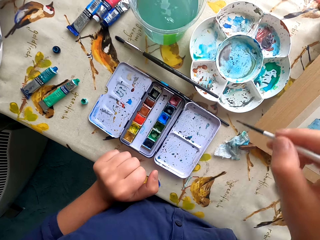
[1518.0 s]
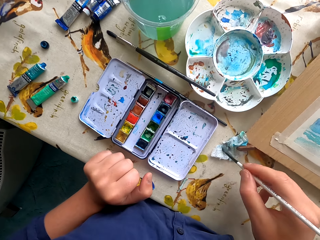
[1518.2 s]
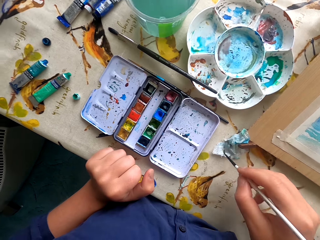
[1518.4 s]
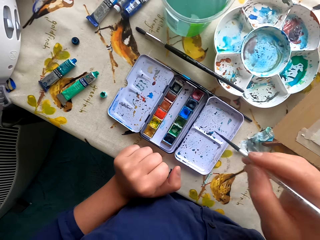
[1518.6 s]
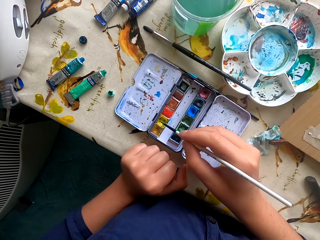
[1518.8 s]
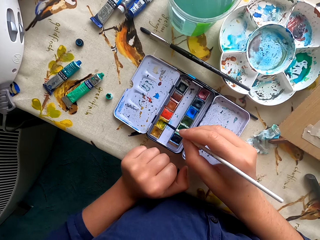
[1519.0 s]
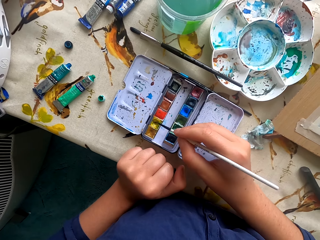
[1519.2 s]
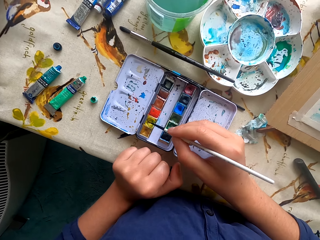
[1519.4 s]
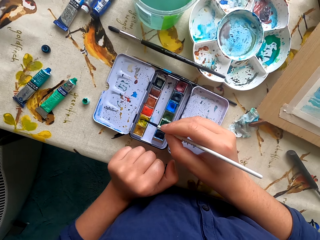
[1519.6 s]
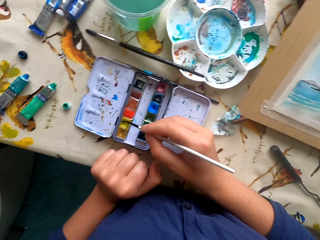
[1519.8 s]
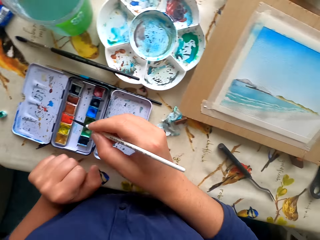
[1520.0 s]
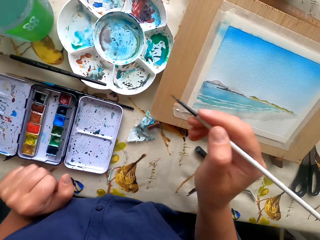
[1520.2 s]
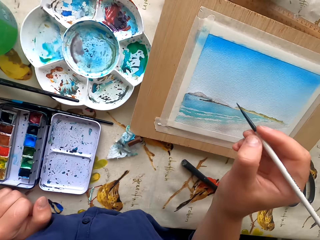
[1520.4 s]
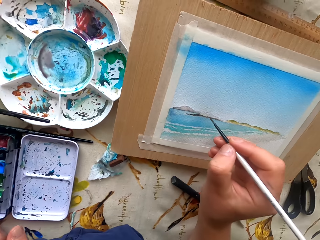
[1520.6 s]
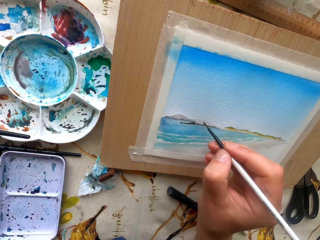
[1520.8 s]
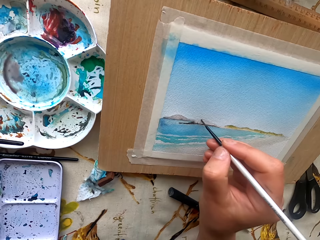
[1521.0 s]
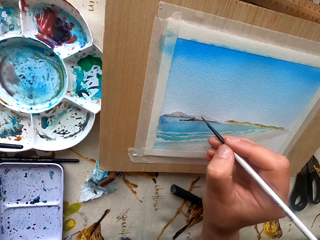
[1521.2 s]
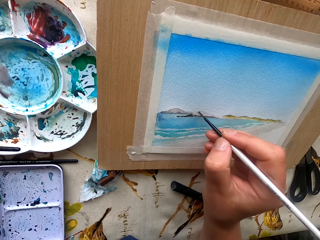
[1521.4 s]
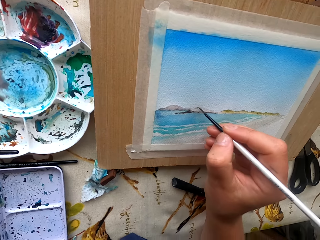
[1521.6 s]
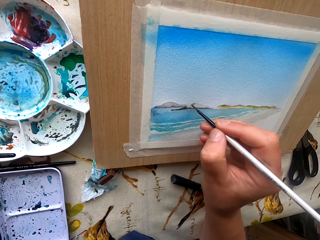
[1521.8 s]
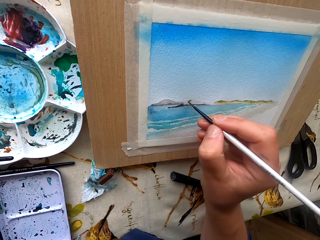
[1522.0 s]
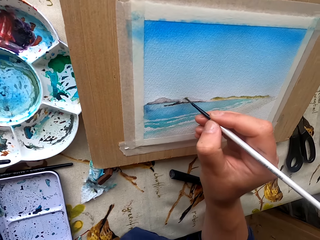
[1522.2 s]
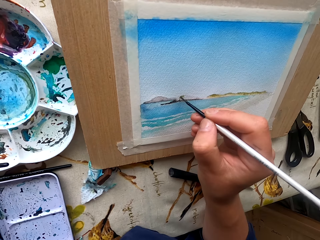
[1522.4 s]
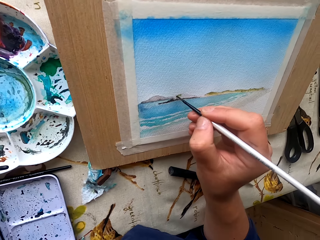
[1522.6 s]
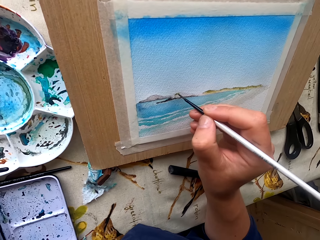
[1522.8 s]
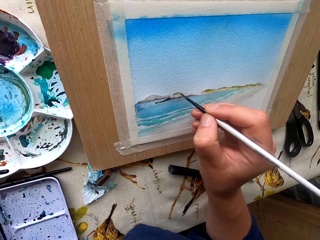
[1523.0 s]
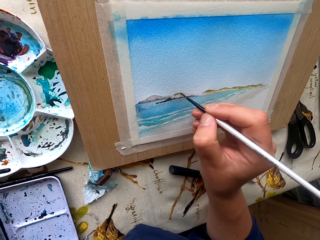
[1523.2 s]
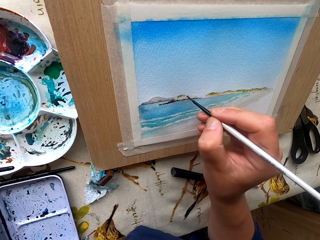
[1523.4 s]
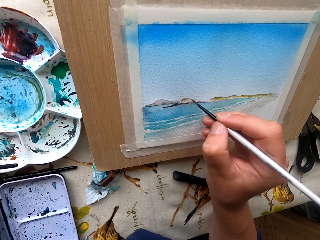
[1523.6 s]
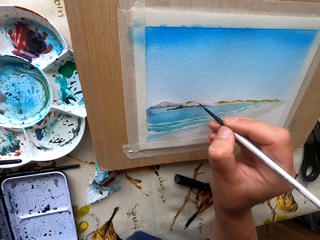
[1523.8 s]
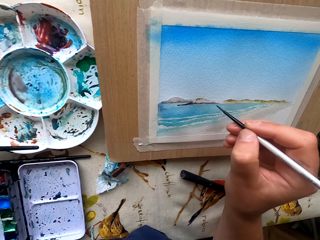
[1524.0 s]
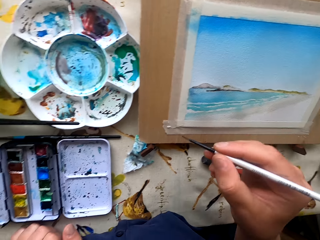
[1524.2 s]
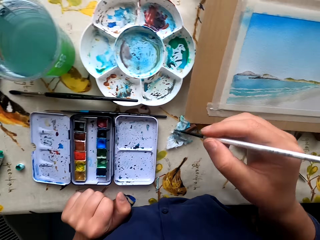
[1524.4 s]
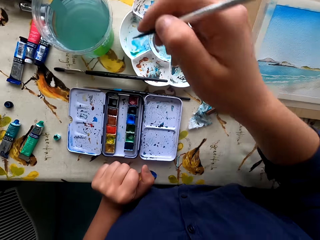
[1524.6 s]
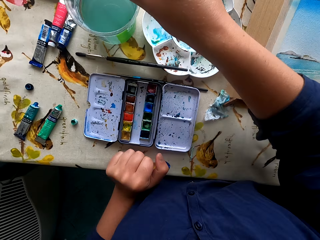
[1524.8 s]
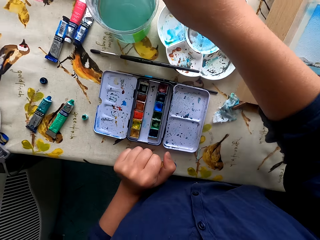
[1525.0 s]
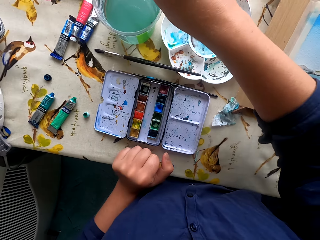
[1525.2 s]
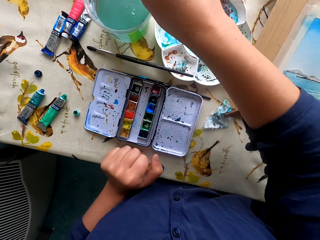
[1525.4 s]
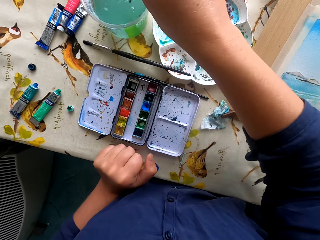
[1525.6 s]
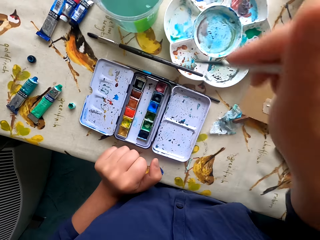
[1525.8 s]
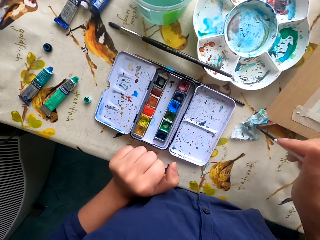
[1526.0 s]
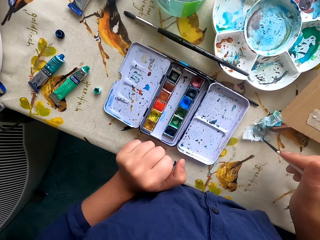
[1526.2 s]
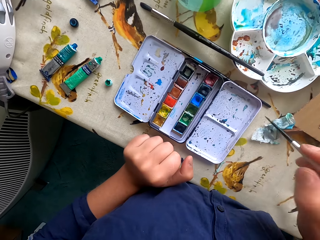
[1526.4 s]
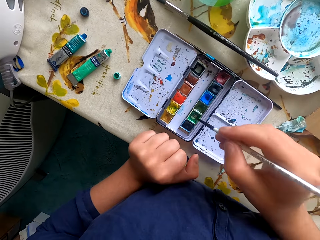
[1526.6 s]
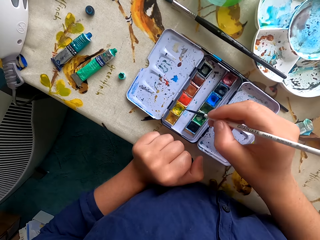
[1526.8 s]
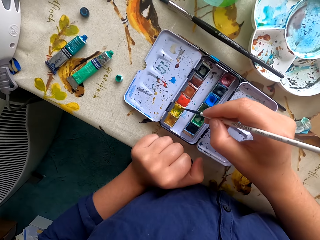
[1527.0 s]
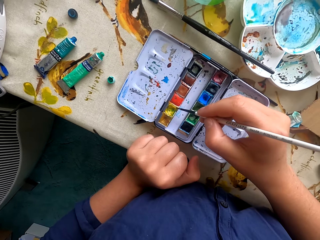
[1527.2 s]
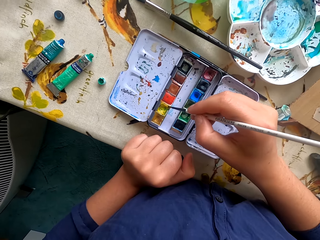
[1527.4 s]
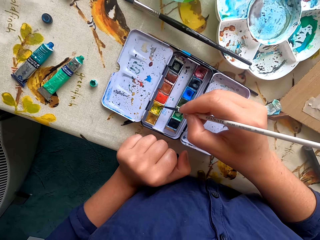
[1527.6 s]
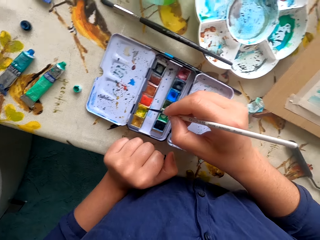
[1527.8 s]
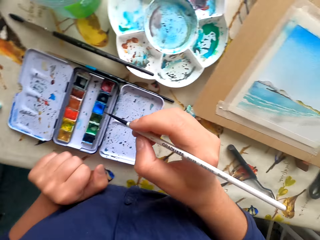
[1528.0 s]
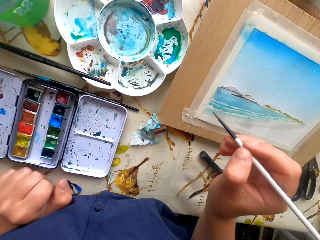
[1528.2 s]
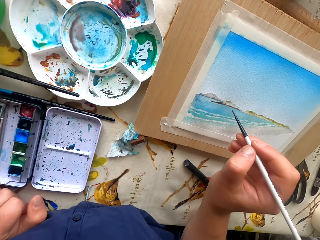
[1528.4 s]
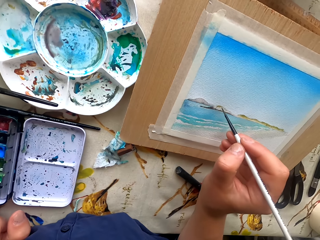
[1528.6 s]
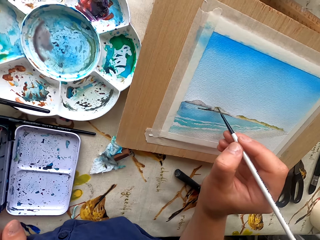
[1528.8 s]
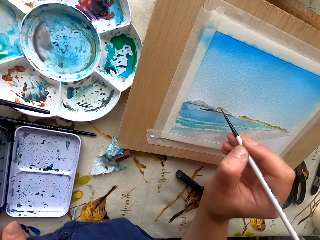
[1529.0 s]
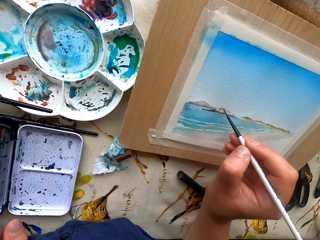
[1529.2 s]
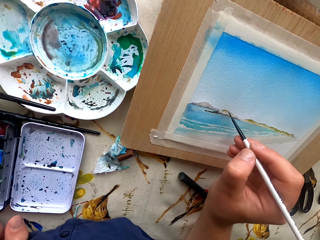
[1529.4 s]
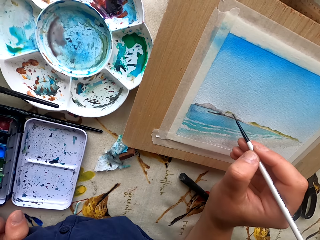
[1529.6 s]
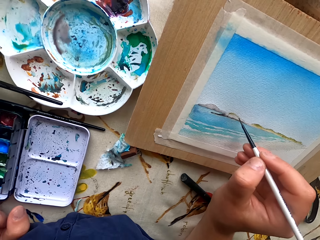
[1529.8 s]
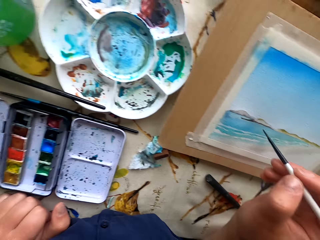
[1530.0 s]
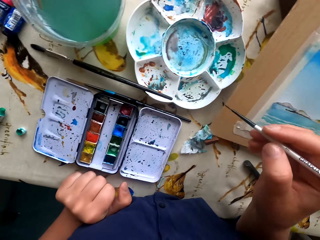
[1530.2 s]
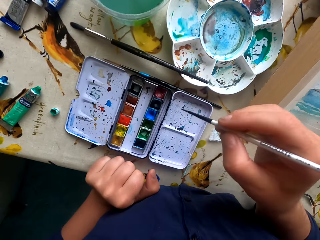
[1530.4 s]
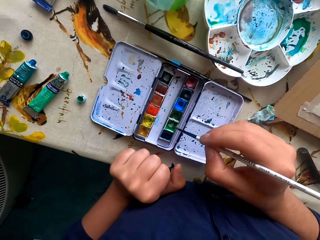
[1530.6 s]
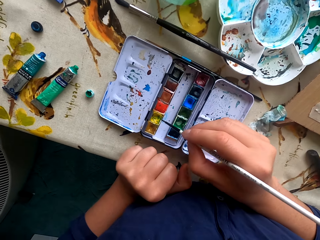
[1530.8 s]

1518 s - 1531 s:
The camera wearer wipes the pen brush with paper. They rub the pen brush in the ink container. They paint the picture with the pen brush. They dip the pen brush in water. They wipe the pen brush with paper. They rub the pen brush in the ink container. They paint the picture with the pen brush.

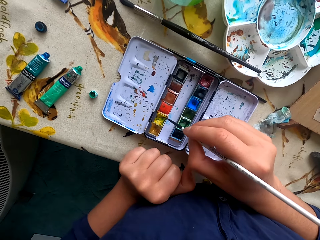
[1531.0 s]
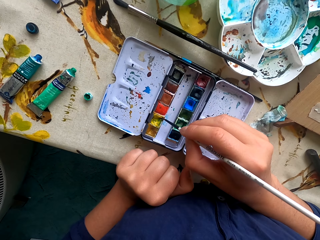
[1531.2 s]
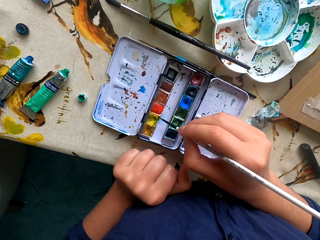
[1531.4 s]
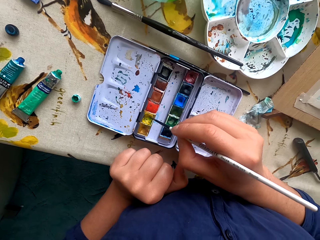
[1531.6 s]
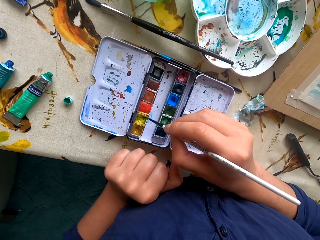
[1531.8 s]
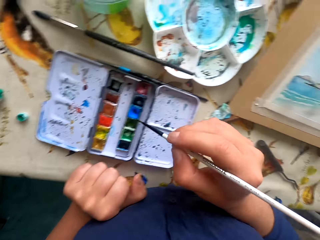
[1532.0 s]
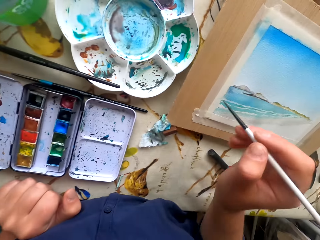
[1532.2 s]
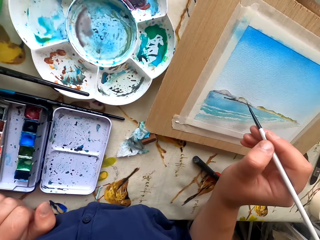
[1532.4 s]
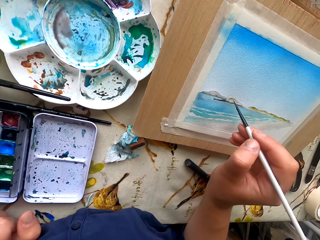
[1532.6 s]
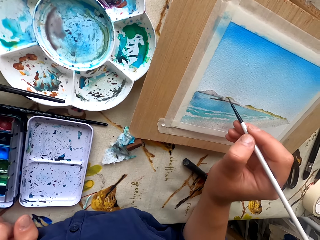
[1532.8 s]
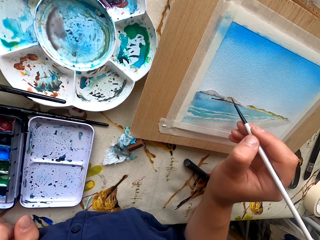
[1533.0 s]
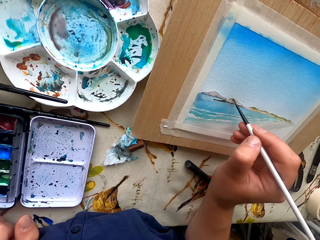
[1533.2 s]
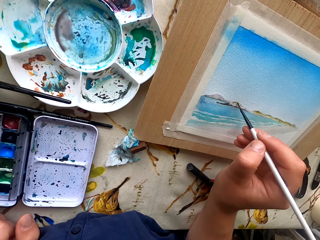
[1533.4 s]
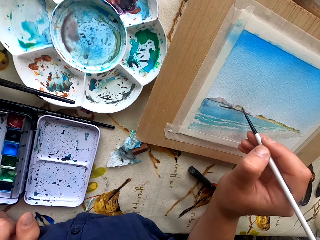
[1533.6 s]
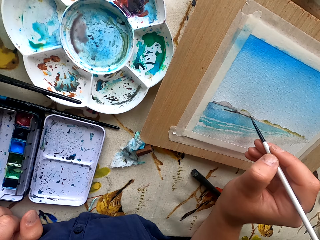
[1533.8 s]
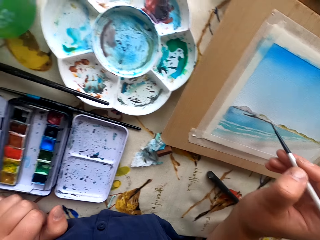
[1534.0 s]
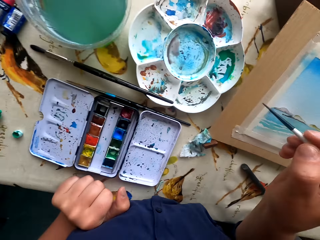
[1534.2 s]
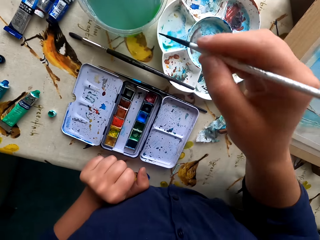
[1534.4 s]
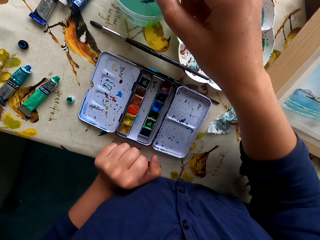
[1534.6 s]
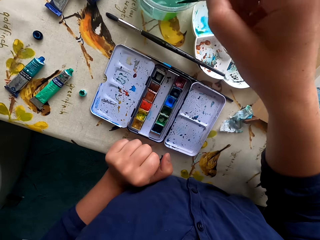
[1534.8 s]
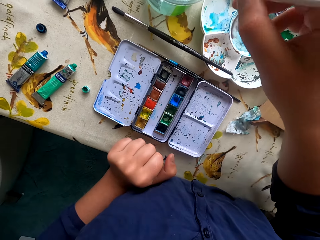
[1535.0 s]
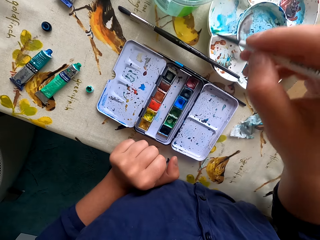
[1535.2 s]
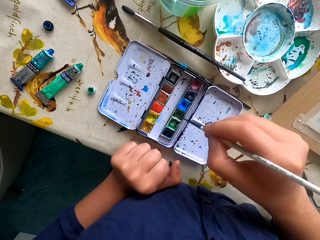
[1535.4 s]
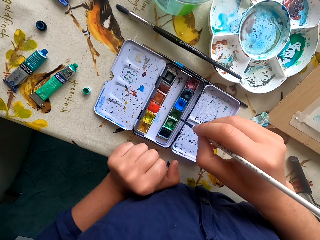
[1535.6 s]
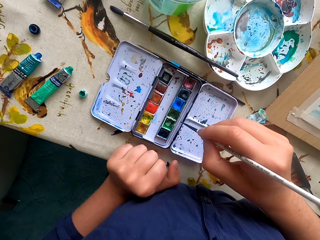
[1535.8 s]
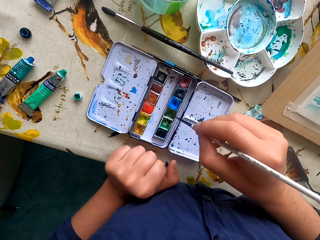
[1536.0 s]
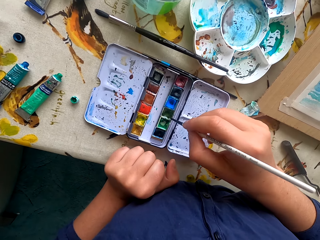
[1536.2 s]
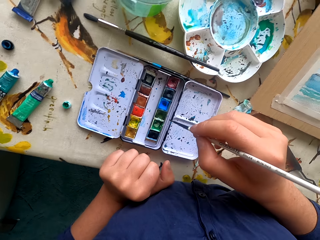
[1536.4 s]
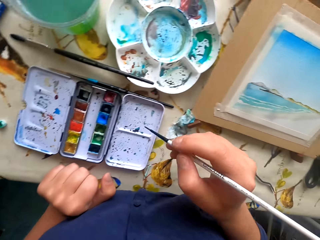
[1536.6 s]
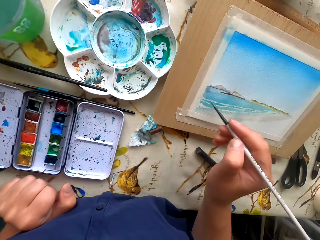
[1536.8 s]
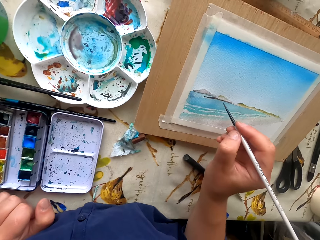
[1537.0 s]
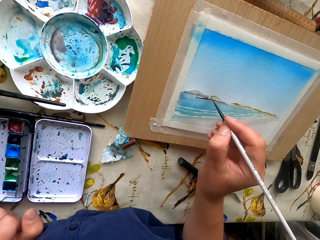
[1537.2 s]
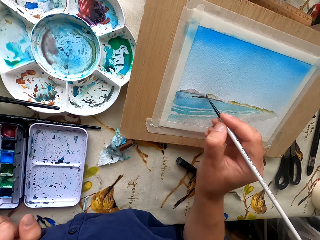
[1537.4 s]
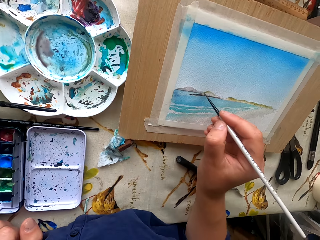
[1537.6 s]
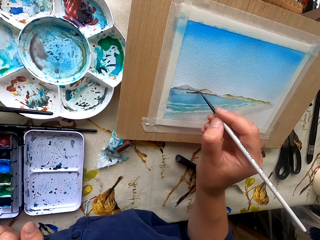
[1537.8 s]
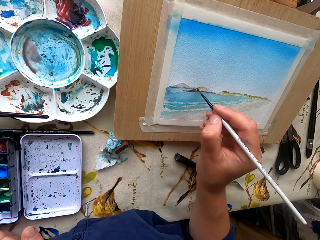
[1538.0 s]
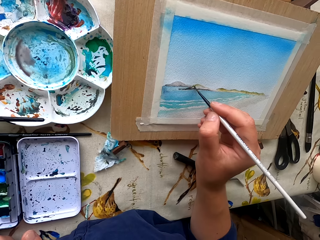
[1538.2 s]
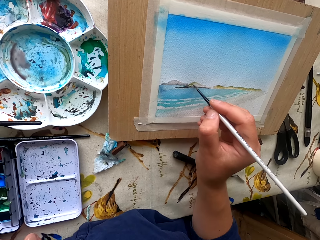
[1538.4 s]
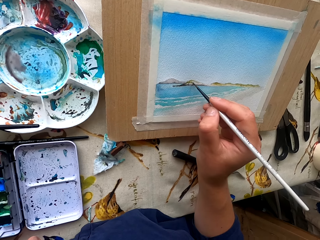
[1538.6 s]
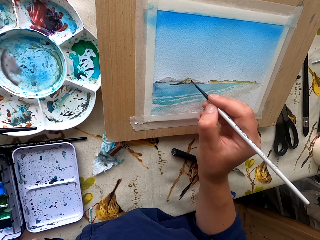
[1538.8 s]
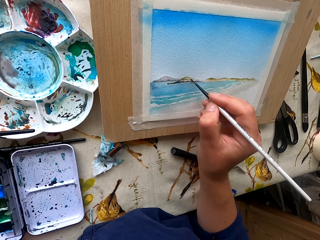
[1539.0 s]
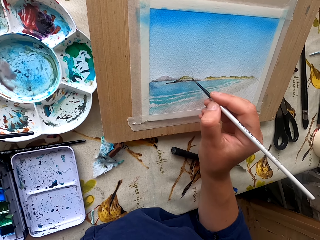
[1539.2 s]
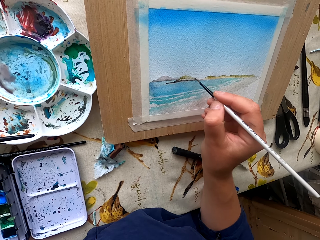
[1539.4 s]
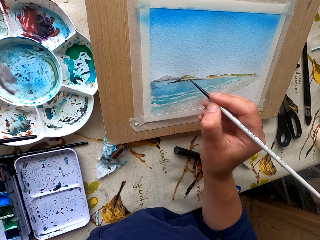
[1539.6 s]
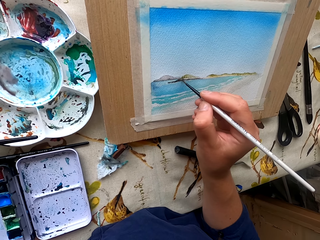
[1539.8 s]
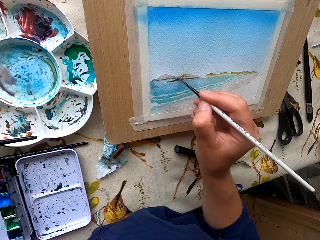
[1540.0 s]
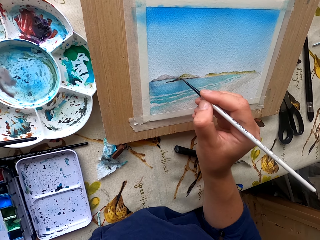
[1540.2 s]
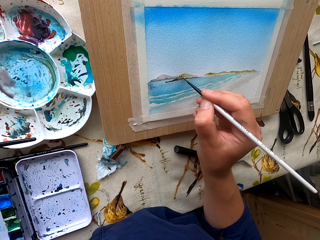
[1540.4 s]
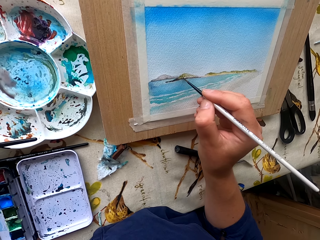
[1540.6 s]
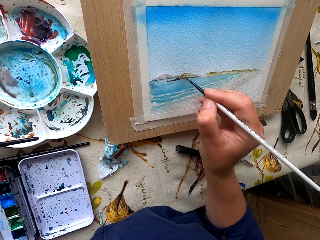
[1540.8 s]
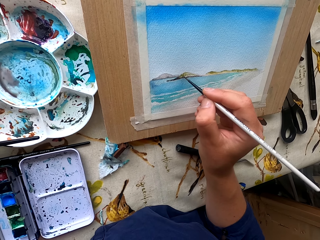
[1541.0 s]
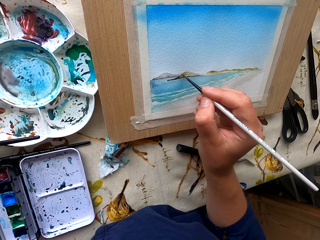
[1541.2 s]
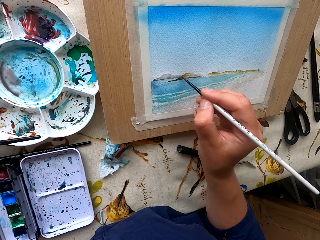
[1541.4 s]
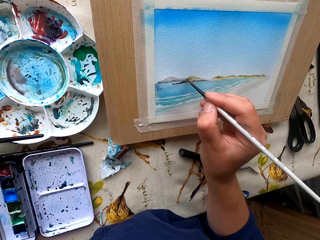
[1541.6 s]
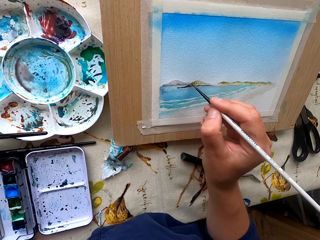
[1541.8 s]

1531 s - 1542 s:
The camera wearer rubs the pen brush in the ink container. They dip the paint marker in the color. They paint the picture with the pen brush. They dip the pen brush in water. They rub the pen brush in the ink container. They paint the picture with the pen brush.
